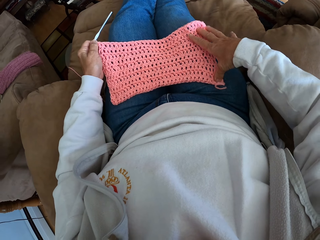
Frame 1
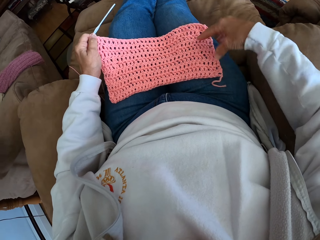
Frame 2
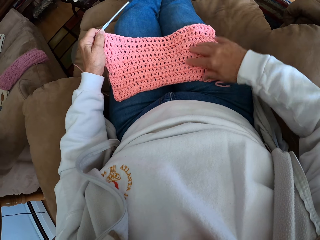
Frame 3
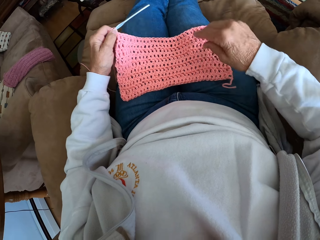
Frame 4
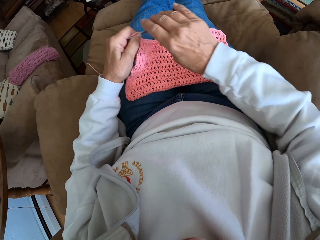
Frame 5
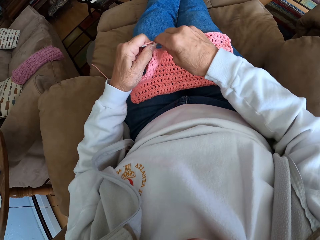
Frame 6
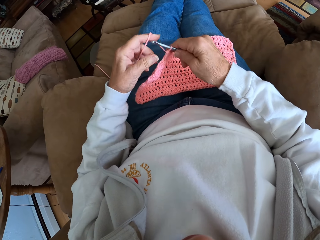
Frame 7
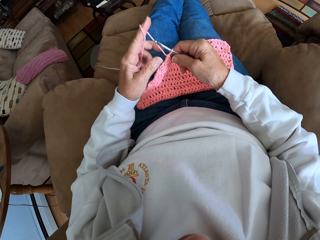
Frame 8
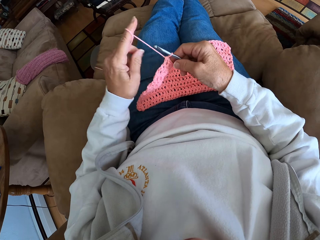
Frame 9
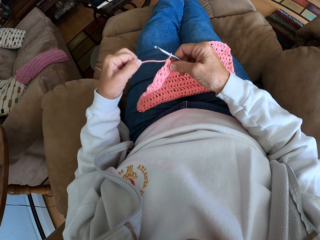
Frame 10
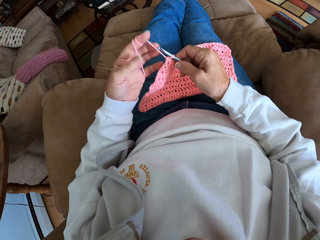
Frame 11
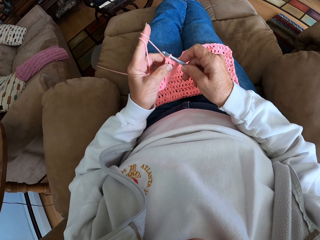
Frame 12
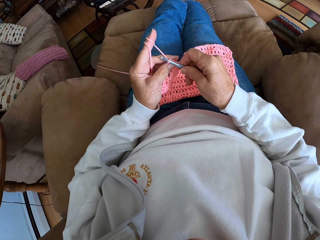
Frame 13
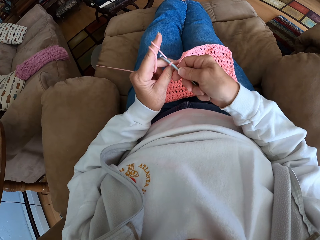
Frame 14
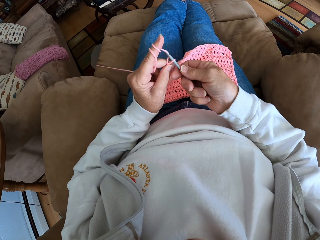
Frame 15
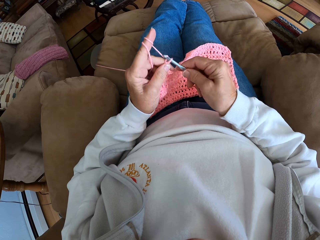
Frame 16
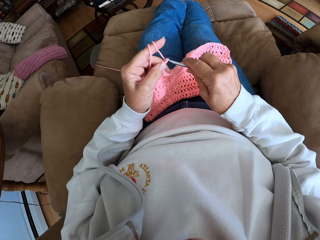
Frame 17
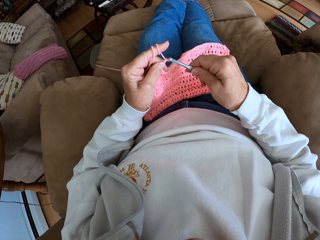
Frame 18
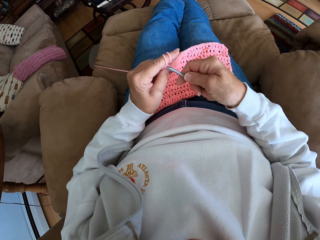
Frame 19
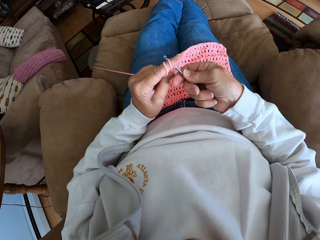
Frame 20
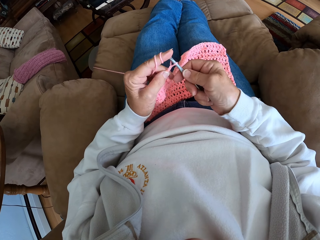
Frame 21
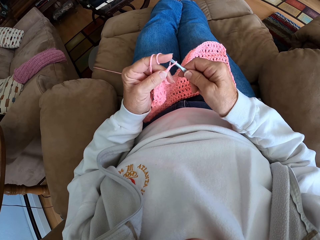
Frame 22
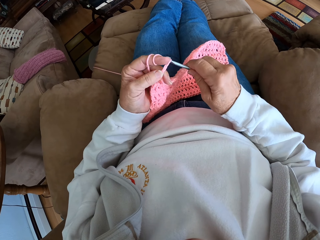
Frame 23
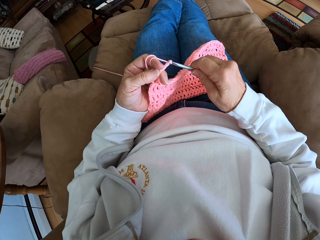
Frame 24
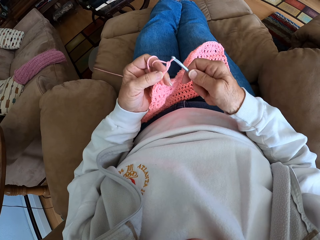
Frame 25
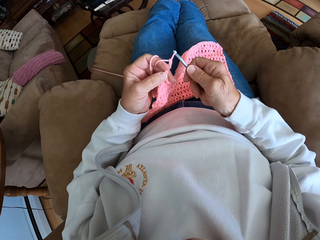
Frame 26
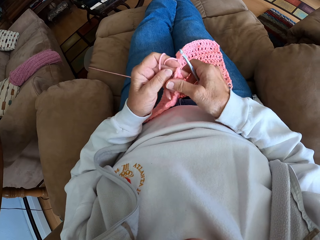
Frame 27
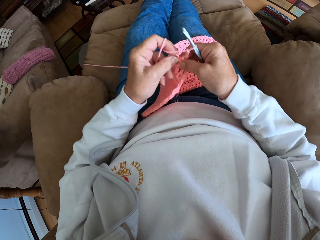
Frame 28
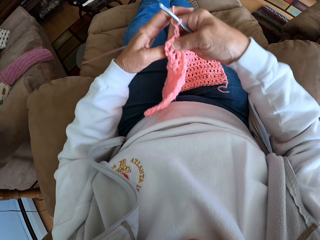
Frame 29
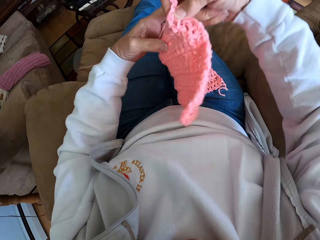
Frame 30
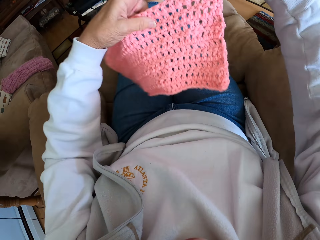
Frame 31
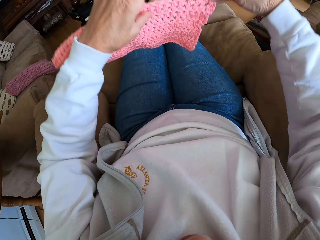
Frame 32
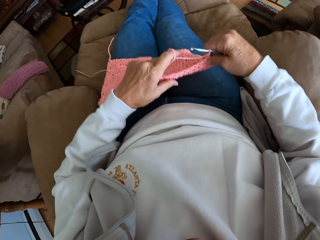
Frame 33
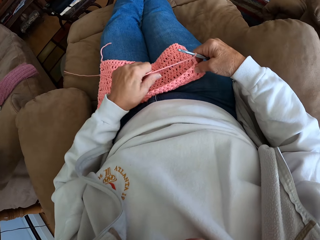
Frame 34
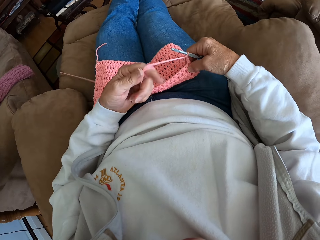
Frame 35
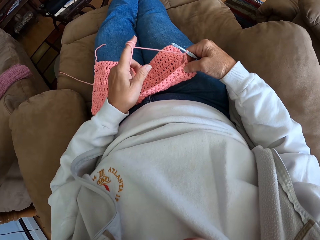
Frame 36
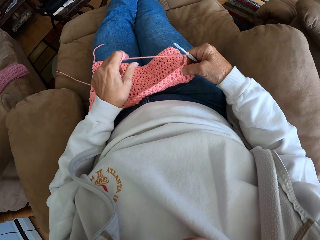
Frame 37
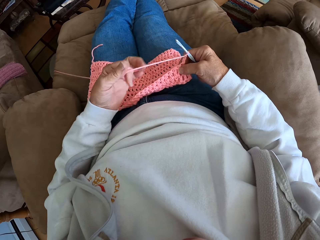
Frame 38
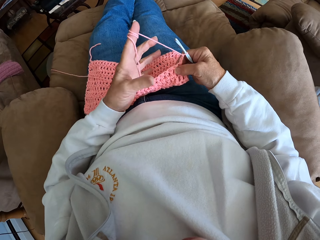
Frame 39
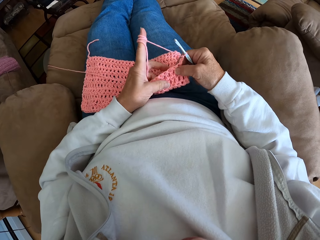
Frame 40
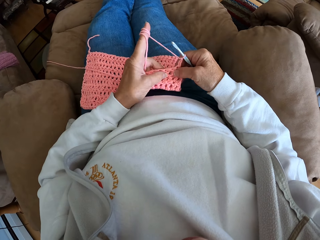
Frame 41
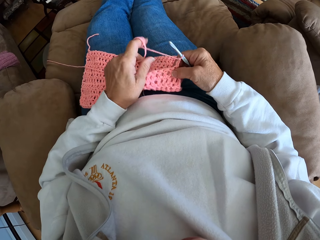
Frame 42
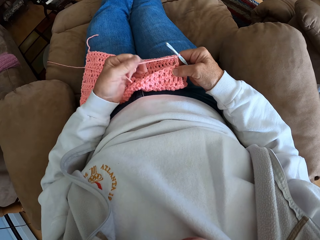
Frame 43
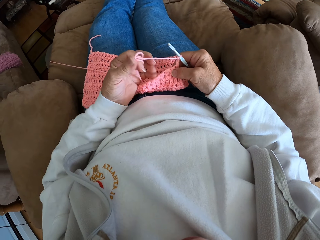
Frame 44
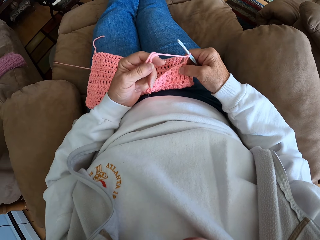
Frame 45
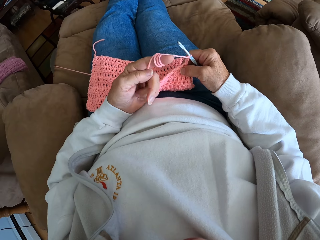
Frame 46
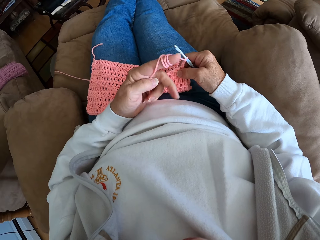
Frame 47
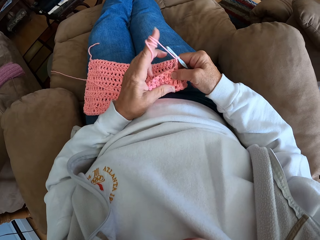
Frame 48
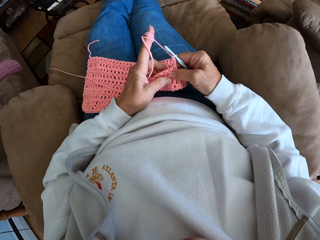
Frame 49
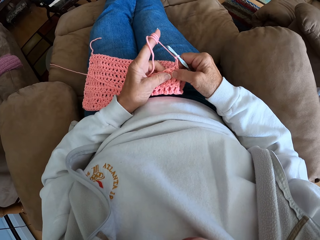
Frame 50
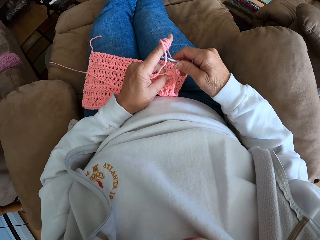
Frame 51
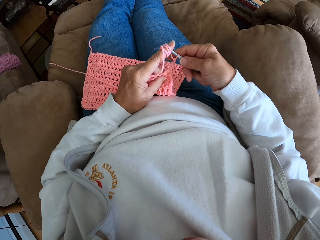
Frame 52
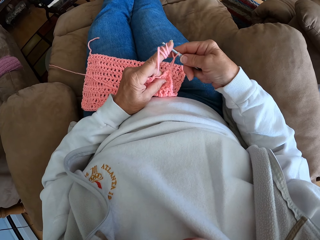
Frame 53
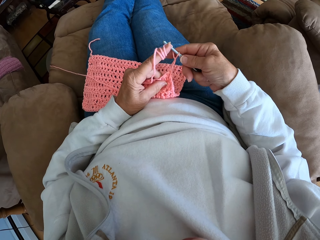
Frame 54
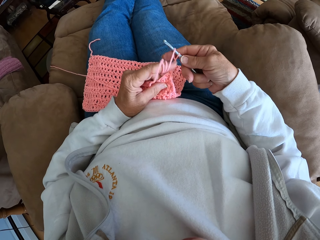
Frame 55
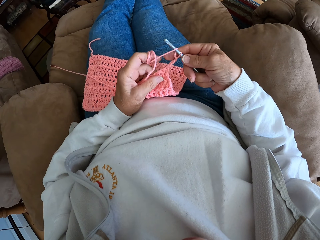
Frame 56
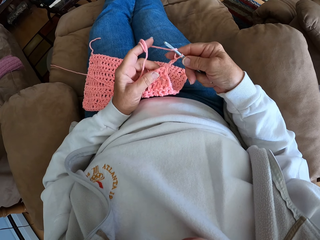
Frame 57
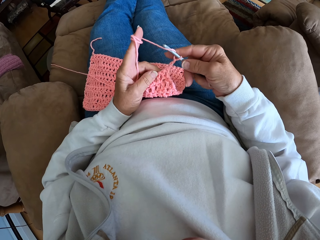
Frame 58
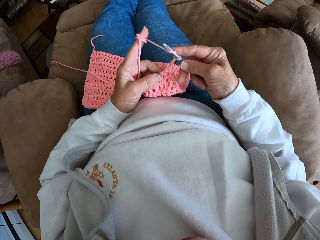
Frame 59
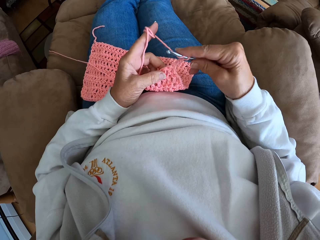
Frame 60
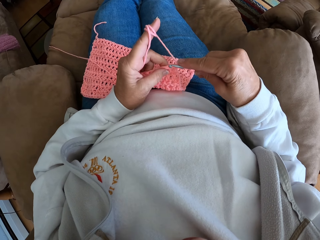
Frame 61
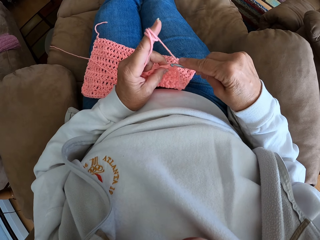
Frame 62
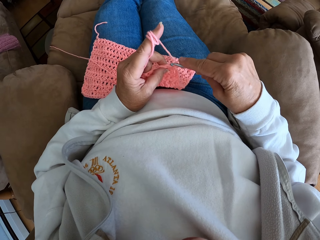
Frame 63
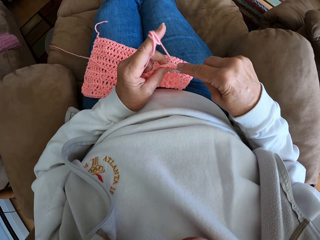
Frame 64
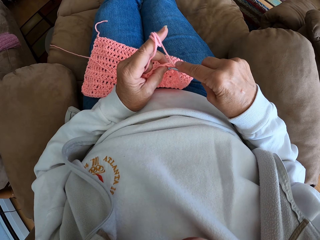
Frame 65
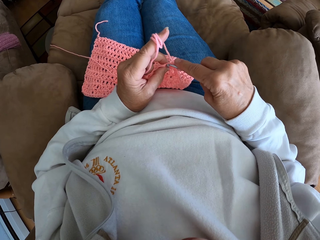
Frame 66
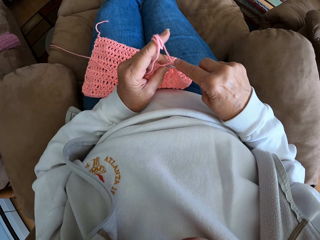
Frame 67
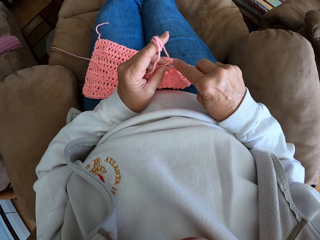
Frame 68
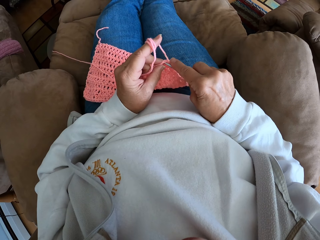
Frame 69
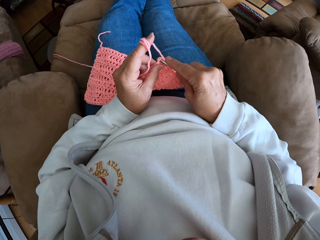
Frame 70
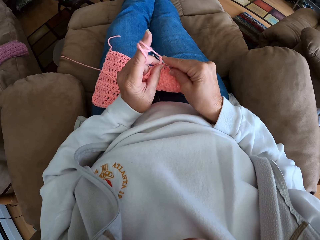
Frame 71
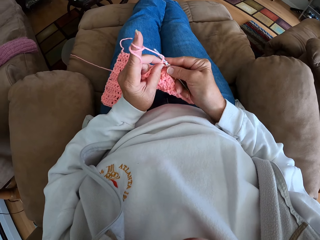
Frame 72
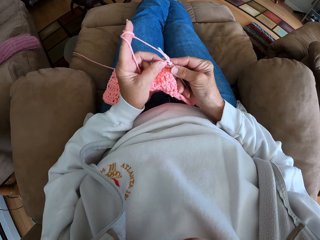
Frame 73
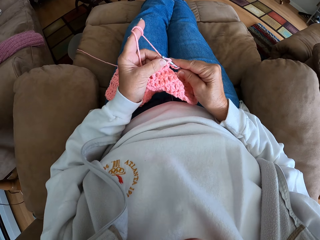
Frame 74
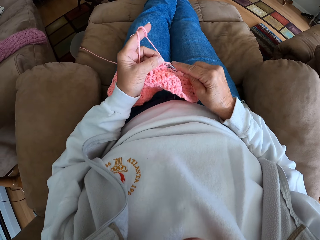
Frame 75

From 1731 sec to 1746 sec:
The camera wearer knits the cloth. She crochets the yarn. She turns the crochet around. She adjusts the yarn with her hands. She knits the cloth. She crochets the yarn.

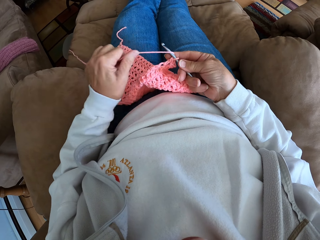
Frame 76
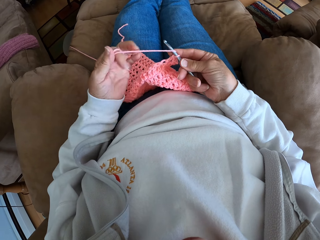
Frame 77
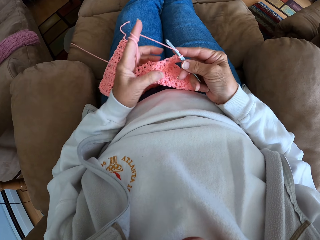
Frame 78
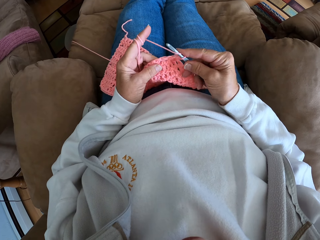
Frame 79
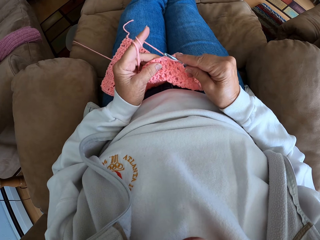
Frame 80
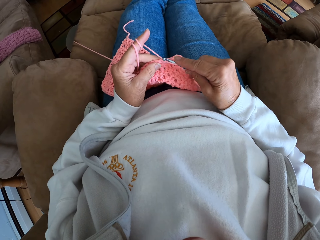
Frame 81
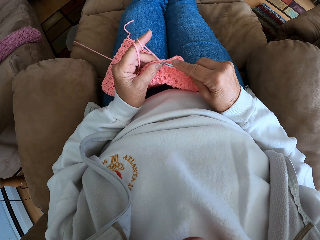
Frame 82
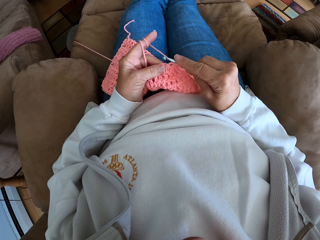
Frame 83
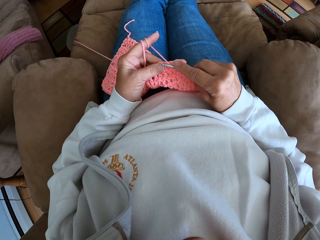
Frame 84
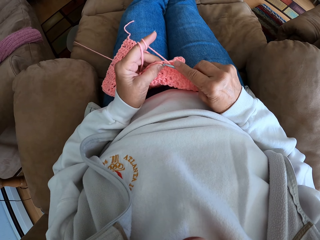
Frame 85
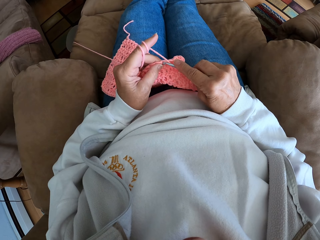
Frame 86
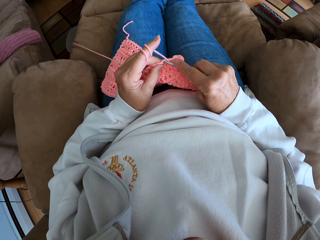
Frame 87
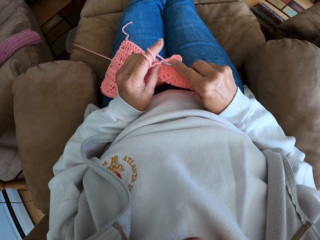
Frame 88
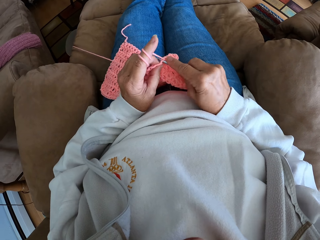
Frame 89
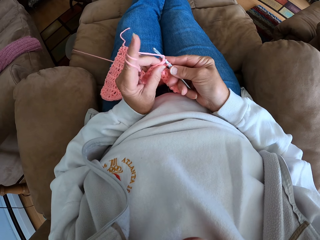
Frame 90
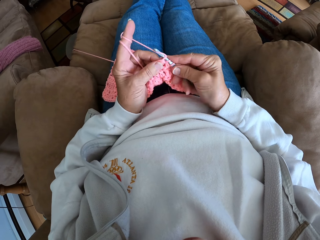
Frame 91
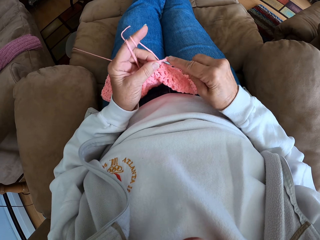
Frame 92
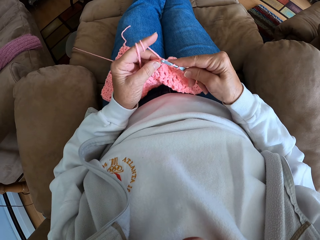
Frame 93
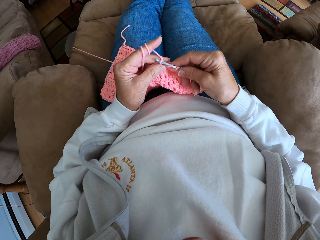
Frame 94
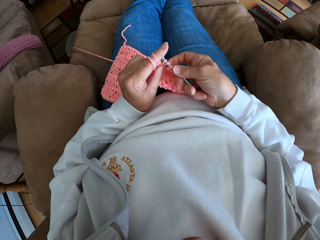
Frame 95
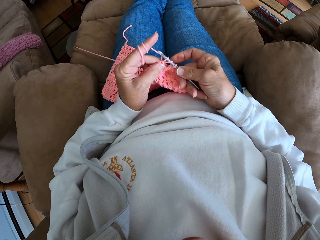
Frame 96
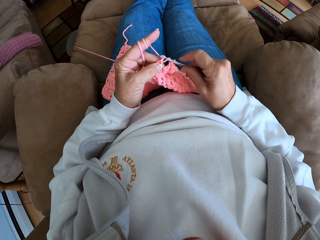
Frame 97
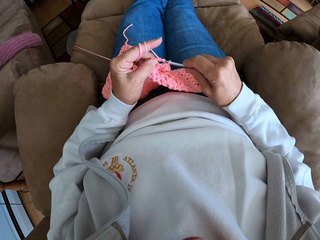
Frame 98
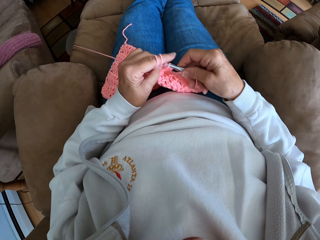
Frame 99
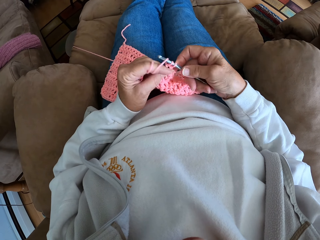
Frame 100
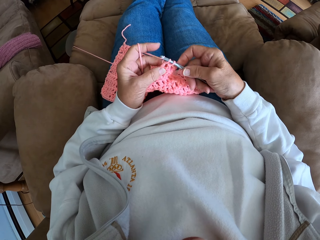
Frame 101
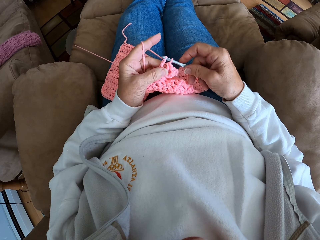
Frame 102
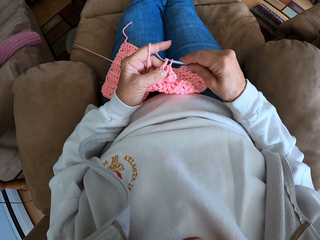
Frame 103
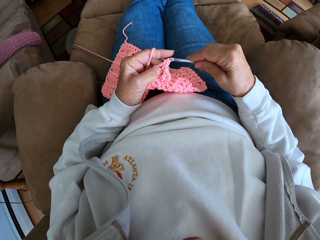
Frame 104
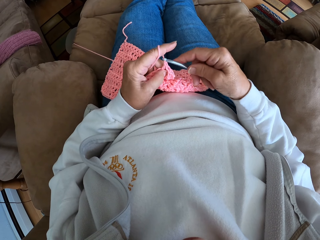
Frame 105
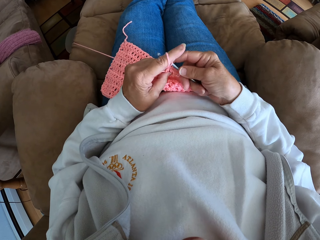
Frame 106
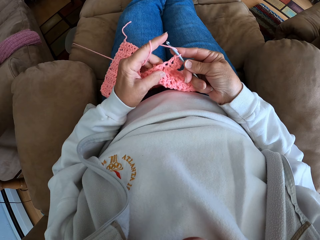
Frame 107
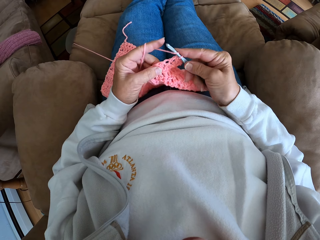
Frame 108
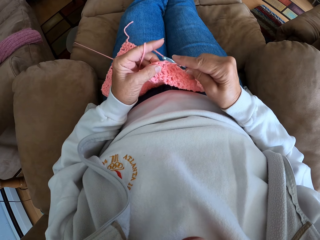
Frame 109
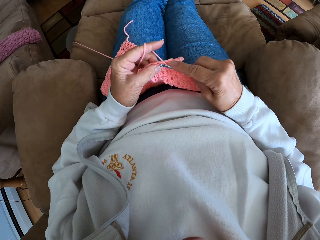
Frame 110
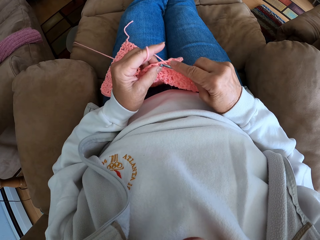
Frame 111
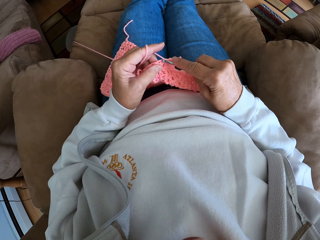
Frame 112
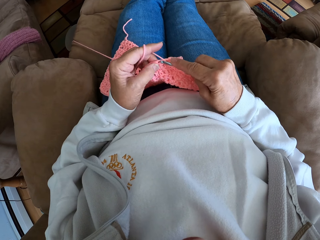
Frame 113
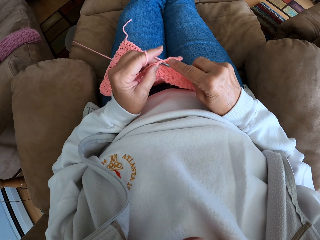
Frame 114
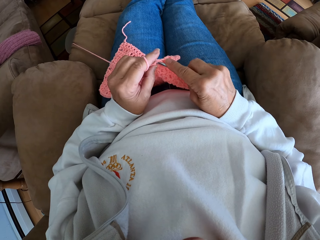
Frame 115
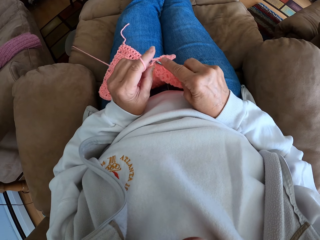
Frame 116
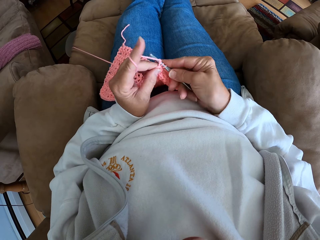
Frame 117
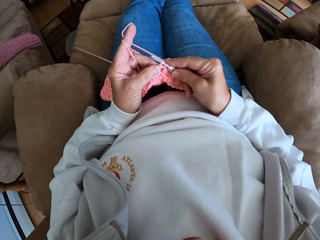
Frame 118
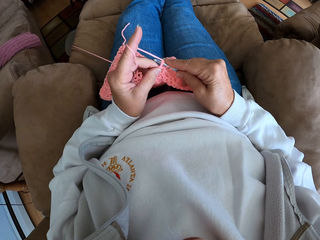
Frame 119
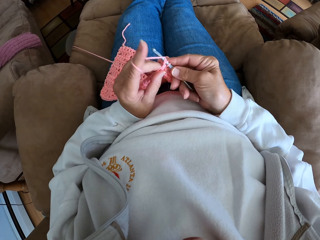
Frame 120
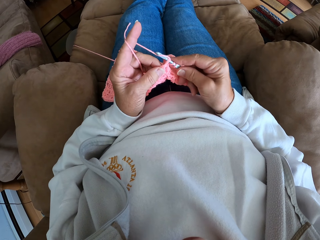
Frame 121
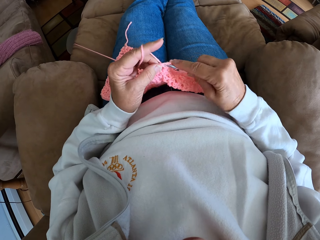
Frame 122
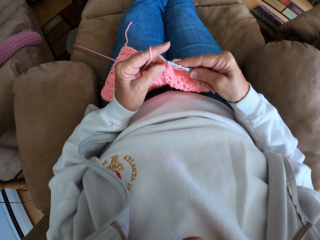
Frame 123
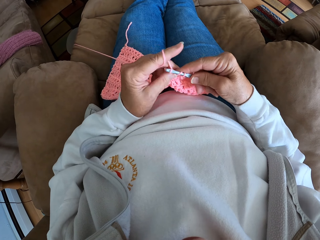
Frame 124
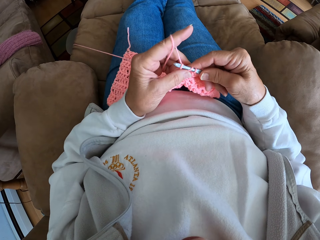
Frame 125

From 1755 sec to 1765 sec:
The camera wearer adjusts the yarn with her hands. She crochets the yarn.
